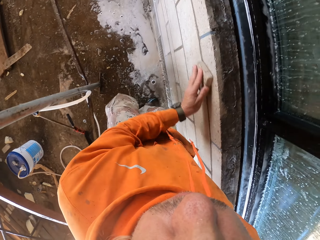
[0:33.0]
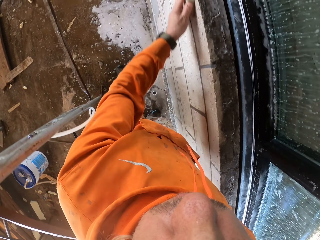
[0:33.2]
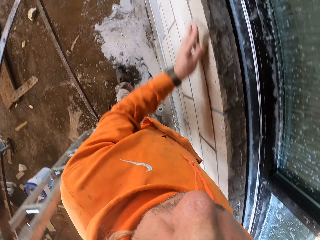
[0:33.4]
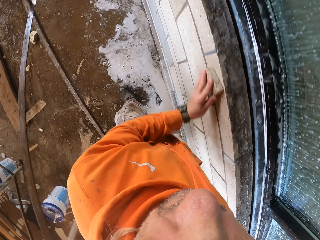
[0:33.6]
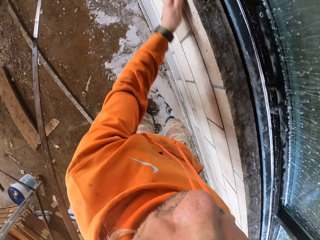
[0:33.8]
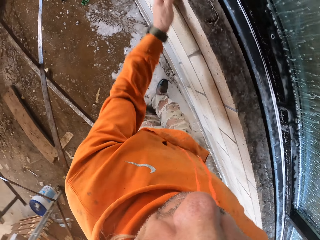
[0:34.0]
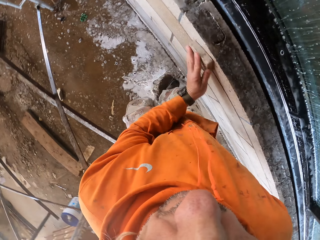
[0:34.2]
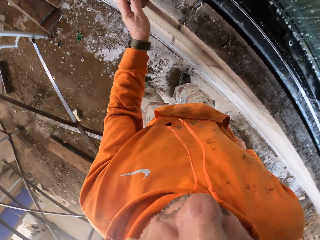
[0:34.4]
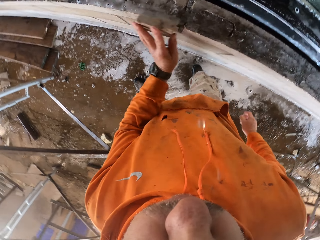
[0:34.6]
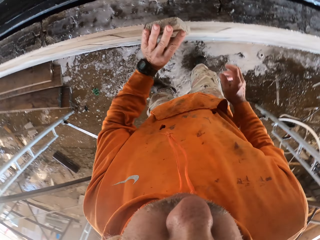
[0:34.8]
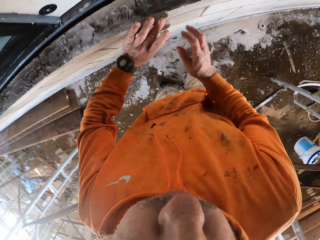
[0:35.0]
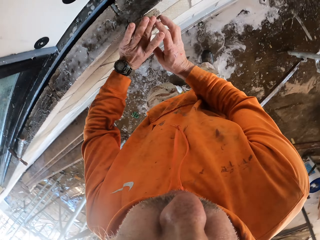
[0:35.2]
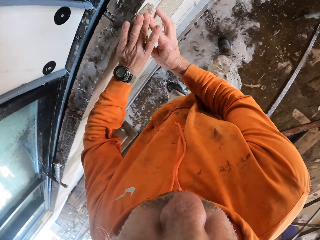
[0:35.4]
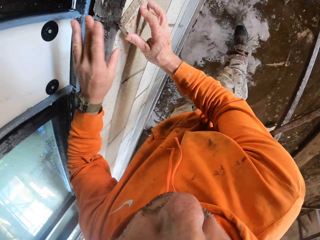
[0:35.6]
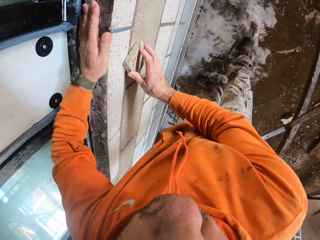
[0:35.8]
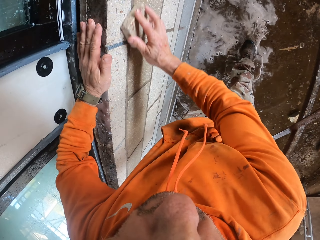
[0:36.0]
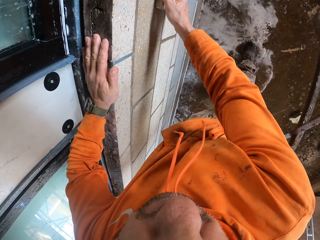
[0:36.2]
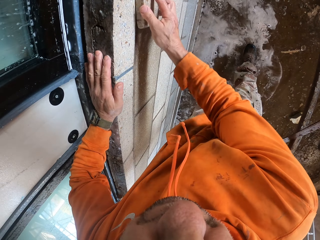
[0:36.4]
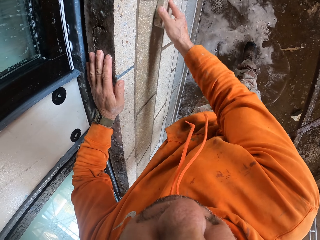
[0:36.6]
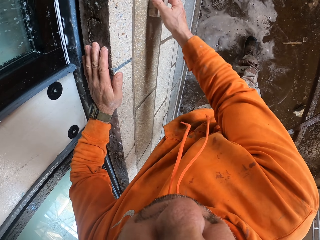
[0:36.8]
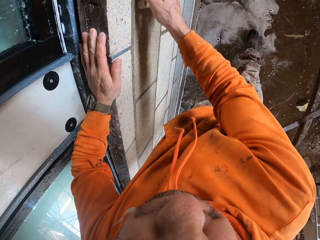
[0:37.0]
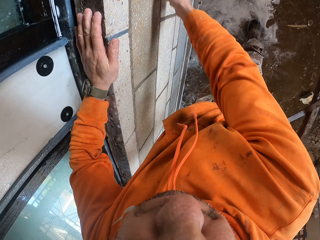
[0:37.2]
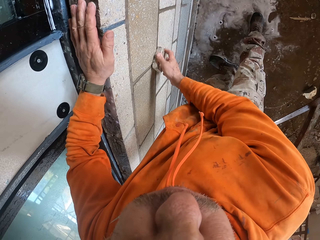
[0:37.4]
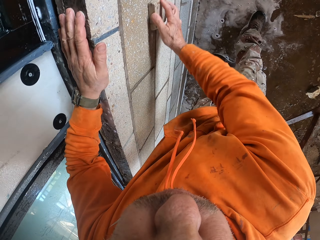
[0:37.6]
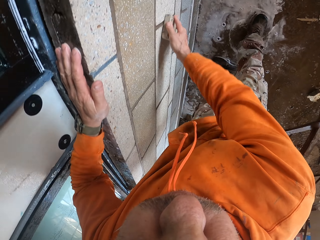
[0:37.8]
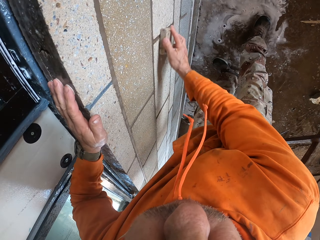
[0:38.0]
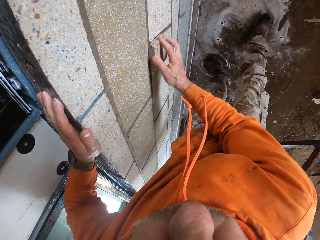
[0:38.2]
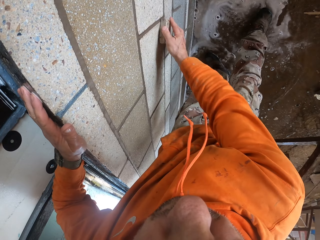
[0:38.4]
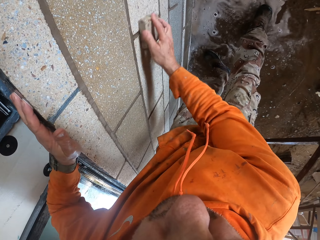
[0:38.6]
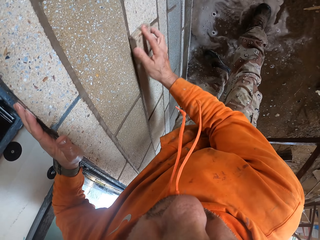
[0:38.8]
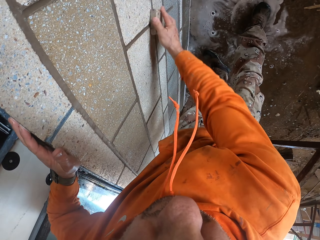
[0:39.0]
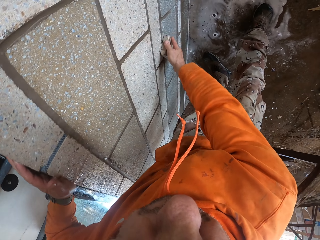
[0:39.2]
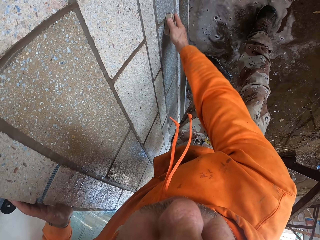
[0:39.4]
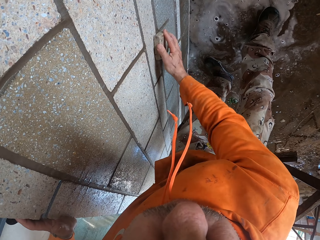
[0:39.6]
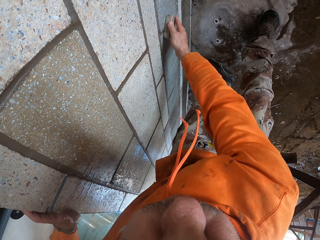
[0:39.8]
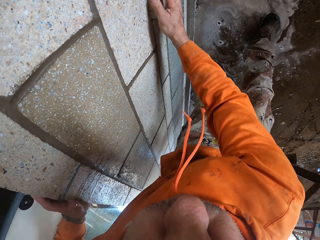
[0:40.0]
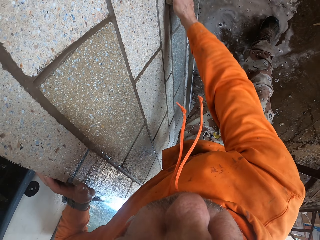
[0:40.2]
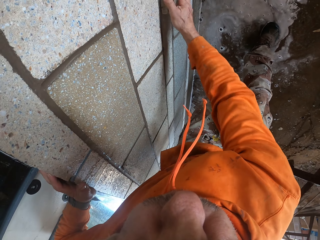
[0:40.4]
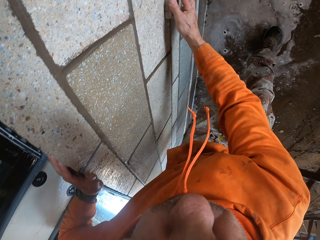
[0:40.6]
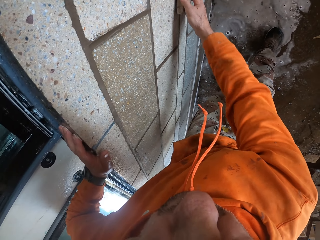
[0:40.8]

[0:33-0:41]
The camera wearer scrubs the wall using a scrubber.

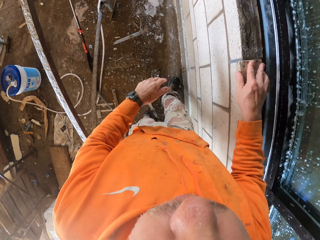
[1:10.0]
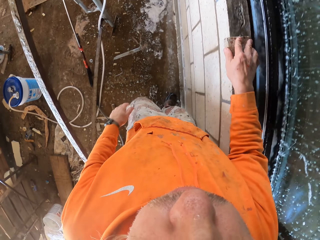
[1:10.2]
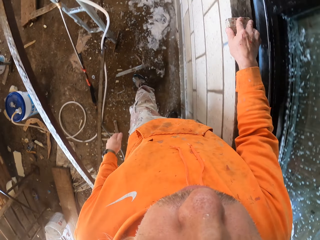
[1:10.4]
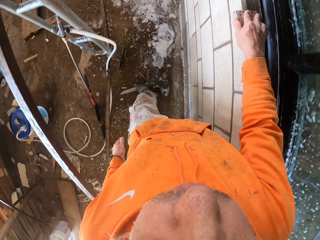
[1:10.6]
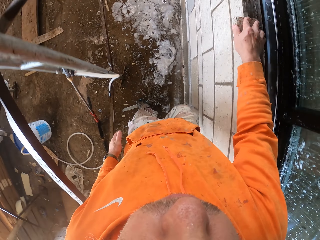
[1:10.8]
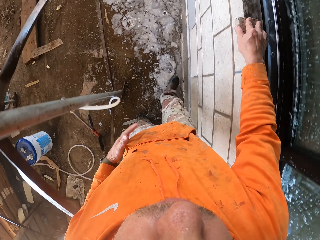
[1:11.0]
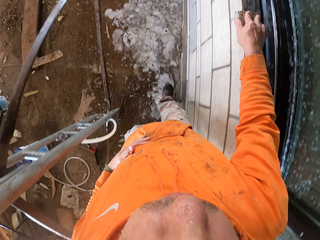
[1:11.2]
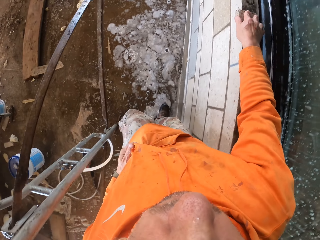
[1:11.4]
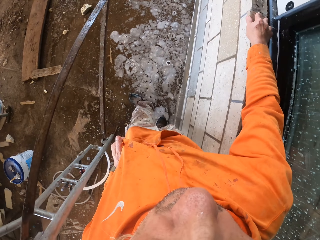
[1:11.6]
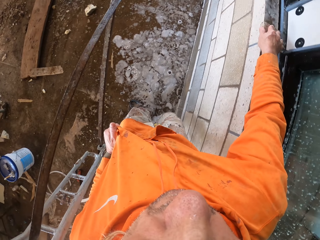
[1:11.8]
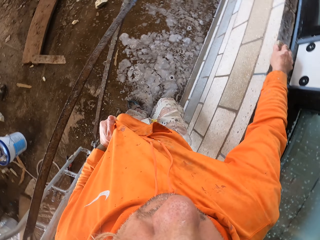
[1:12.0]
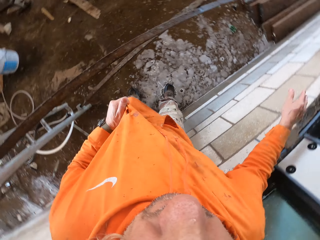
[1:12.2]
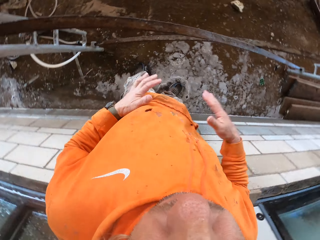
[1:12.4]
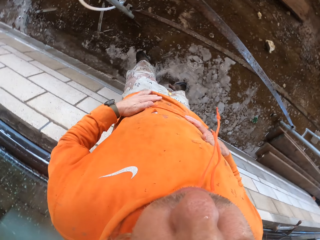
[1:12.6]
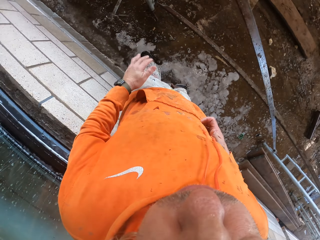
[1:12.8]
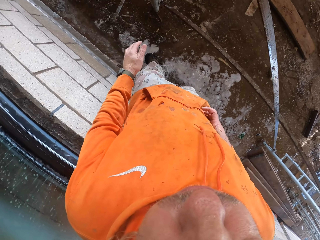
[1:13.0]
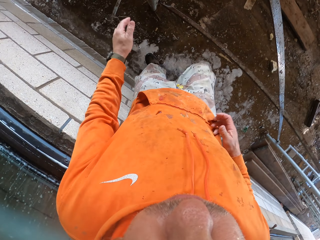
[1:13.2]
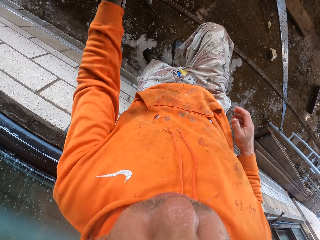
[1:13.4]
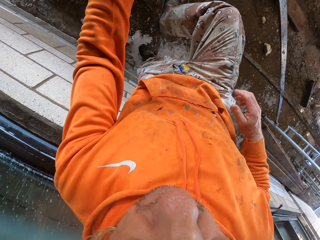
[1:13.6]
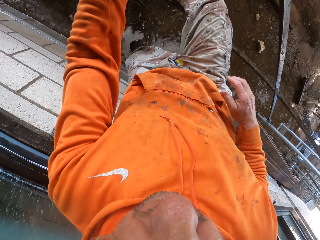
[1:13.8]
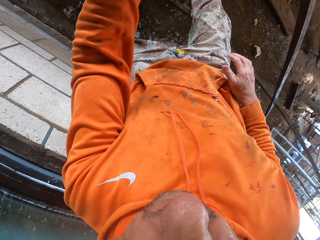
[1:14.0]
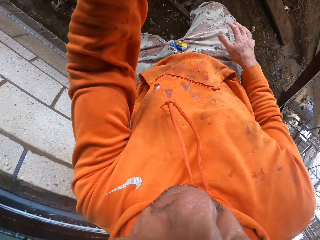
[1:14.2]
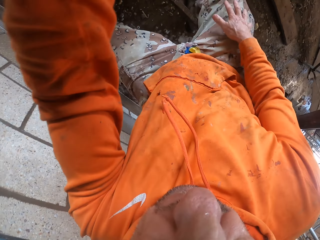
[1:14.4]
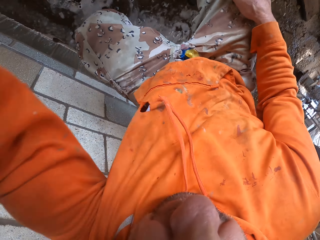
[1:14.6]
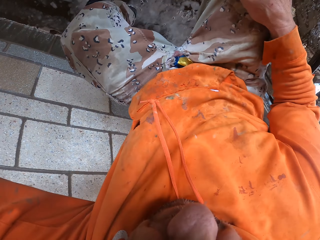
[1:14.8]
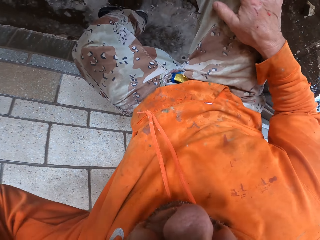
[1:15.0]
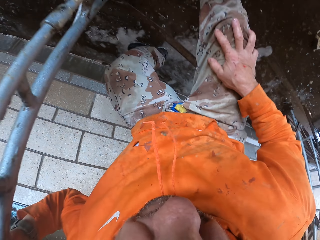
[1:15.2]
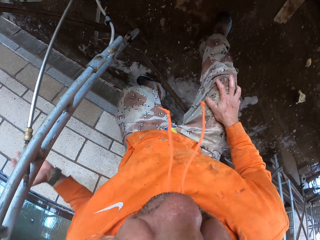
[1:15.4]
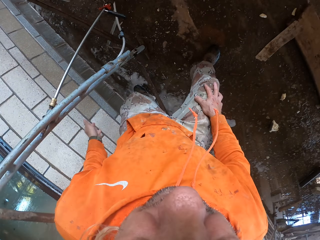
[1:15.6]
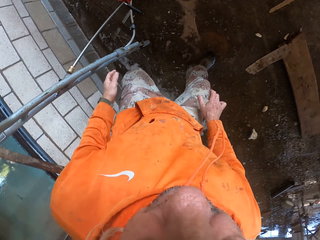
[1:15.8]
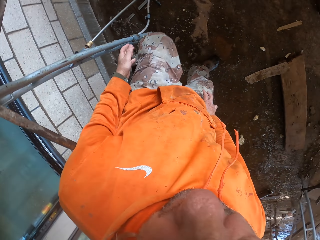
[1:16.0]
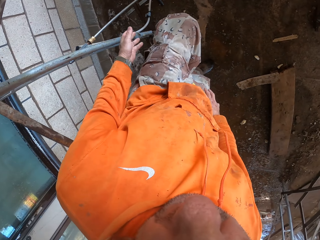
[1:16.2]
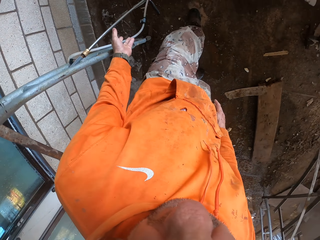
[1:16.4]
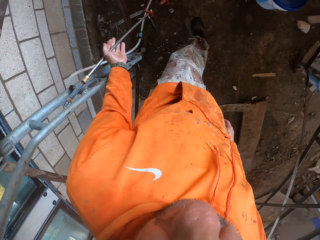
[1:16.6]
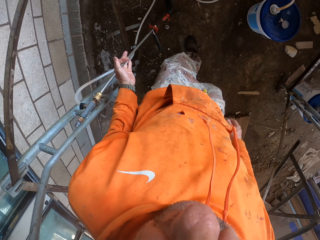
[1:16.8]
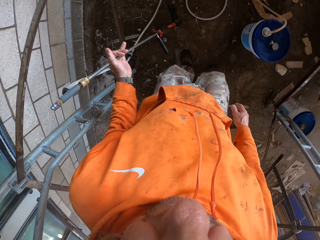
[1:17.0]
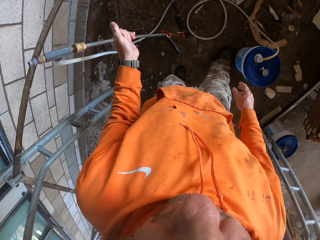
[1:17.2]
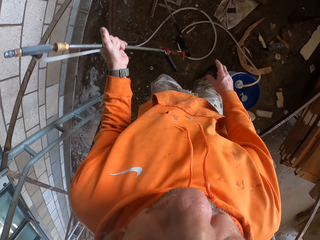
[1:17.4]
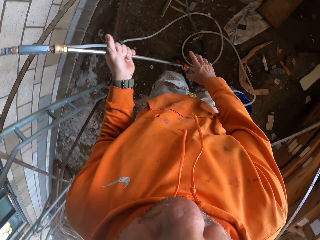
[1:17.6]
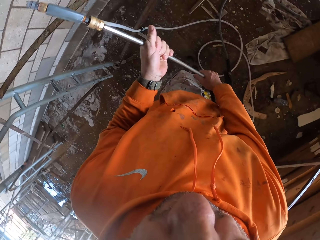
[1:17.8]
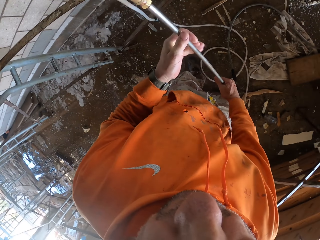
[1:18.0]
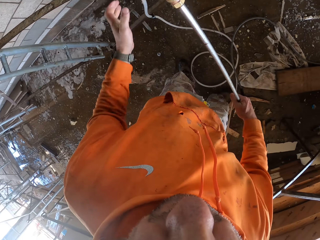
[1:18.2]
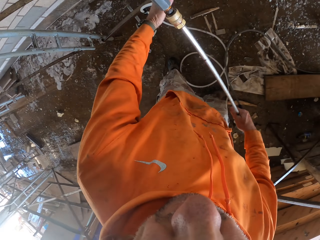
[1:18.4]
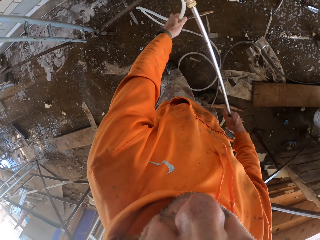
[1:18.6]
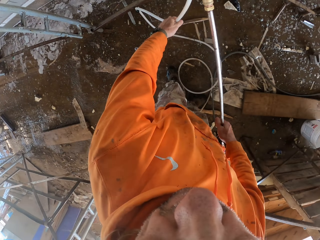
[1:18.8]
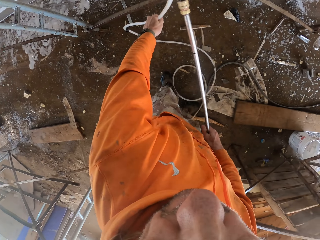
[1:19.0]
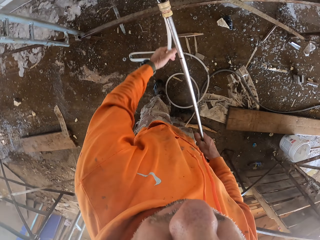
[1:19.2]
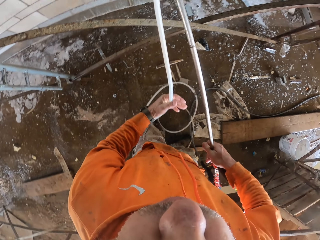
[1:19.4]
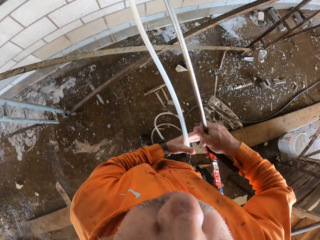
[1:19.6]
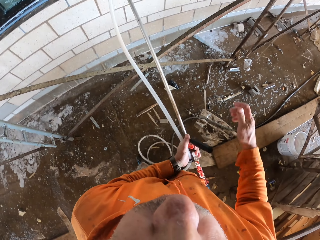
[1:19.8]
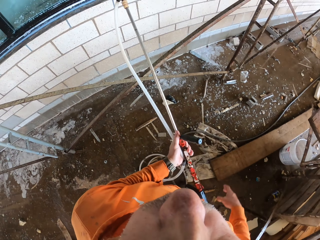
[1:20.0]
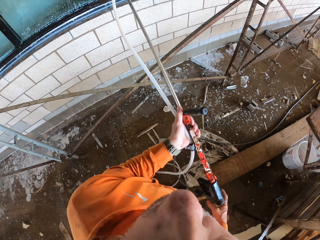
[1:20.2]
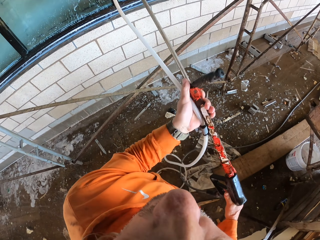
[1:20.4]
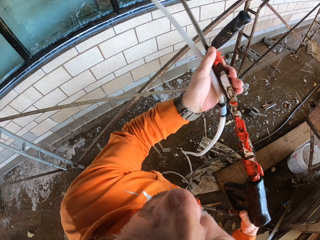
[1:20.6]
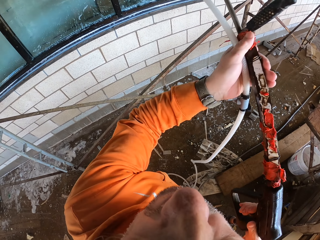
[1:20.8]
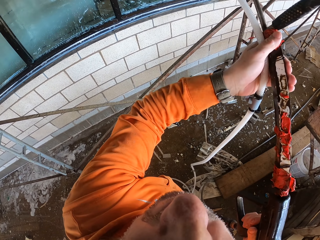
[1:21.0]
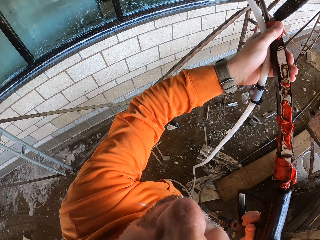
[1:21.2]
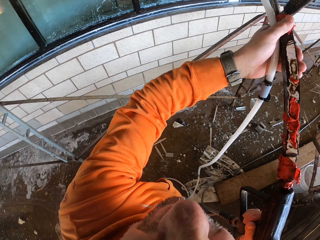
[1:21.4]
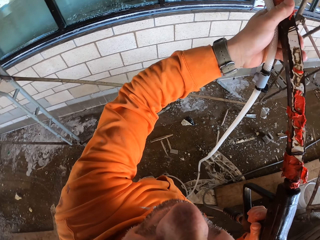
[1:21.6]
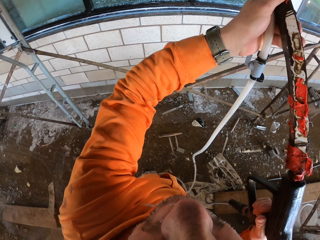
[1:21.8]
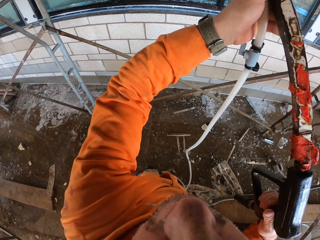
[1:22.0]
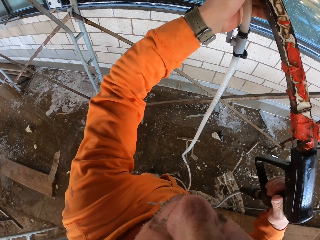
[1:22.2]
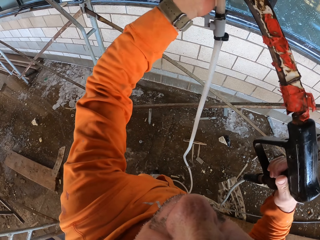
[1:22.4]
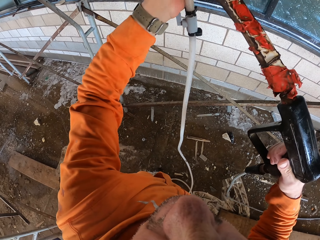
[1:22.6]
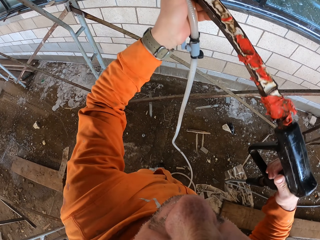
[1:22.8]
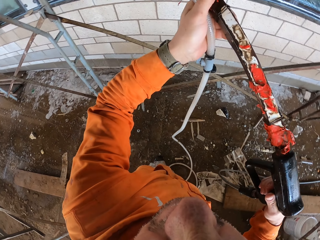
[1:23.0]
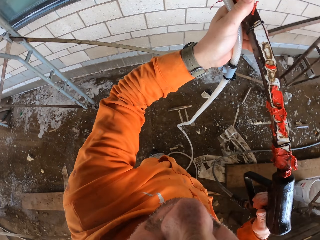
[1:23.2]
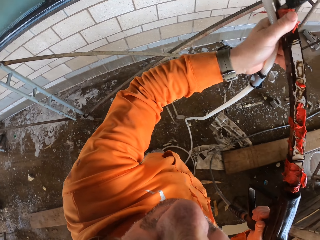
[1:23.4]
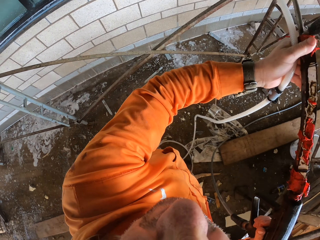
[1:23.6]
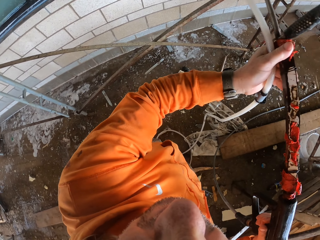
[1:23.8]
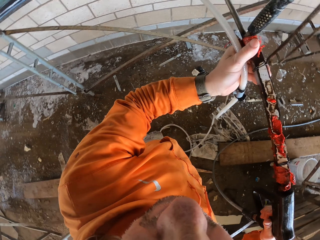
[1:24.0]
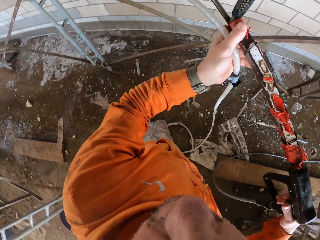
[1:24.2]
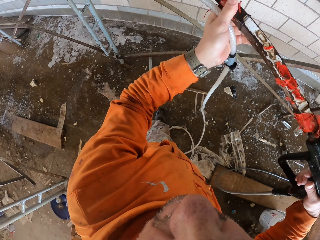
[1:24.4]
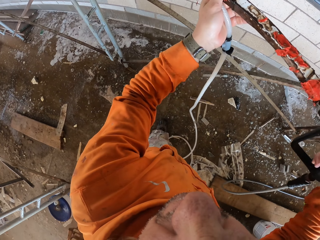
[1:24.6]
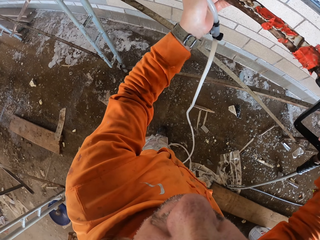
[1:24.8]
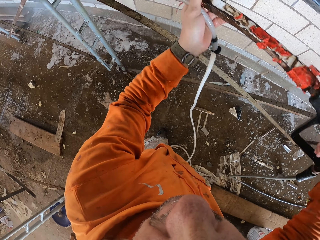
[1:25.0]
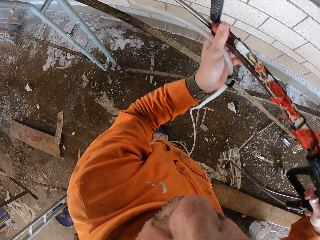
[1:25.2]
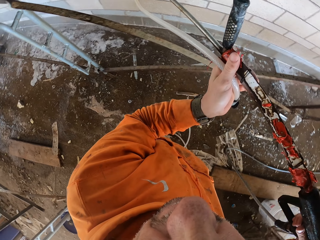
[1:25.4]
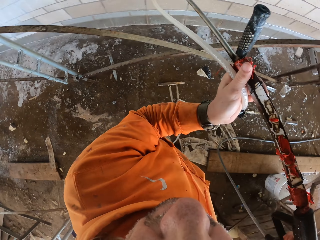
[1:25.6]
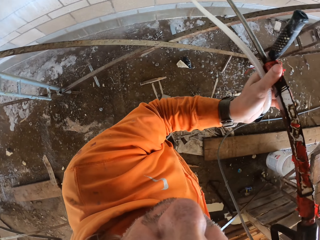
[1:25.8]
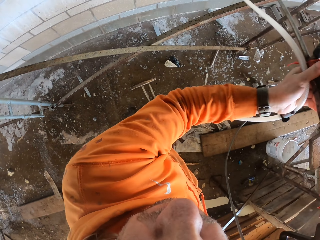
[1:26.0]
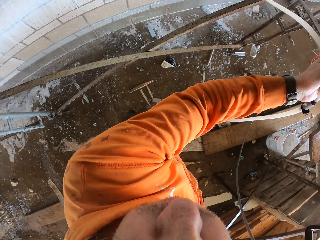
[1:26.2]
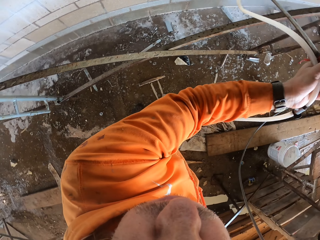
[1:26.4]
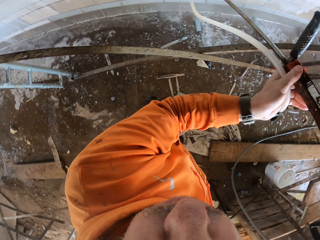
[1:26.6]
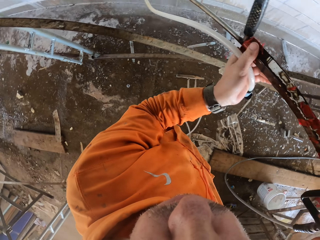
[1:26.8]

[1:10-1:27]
The camera wearer straightens a cloth using the left hand. They withhold a wall scouring pad. They wipe hands on the cloth. They cross over a wood. They walk around. They pick up a spray pipe or water pressure spray on the wall. They straighten the pipe. They spray on the window. They spray the wall.
